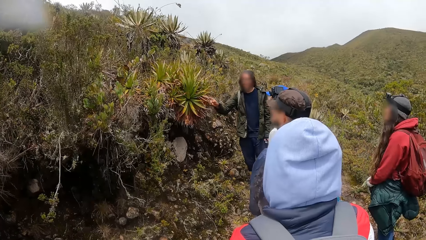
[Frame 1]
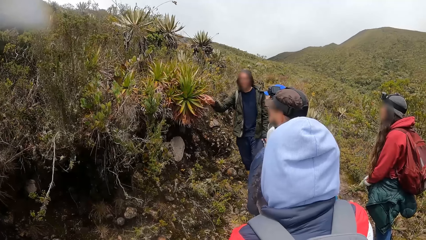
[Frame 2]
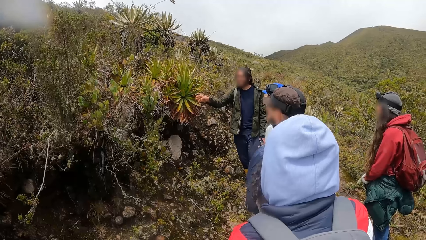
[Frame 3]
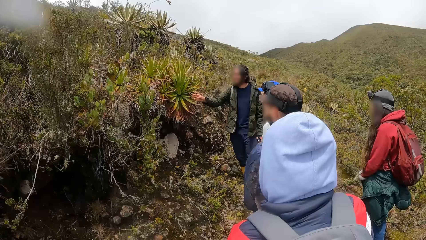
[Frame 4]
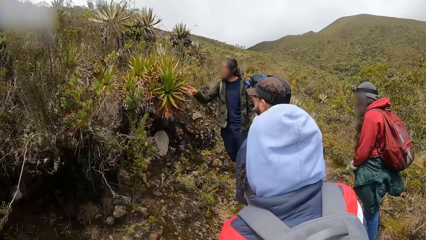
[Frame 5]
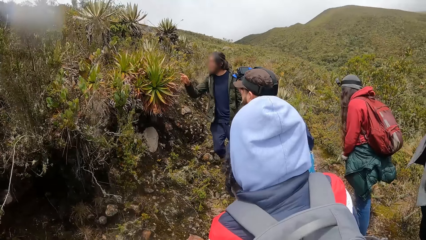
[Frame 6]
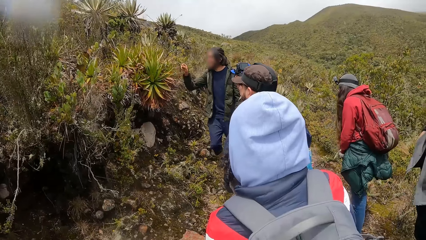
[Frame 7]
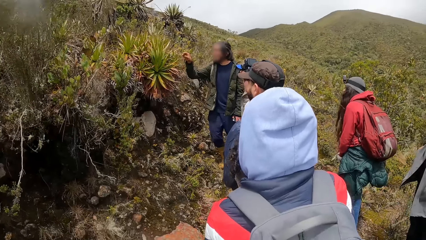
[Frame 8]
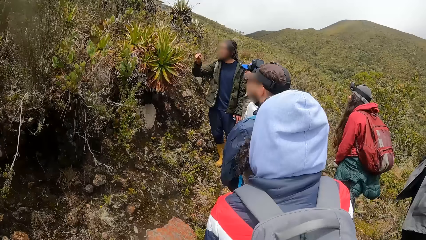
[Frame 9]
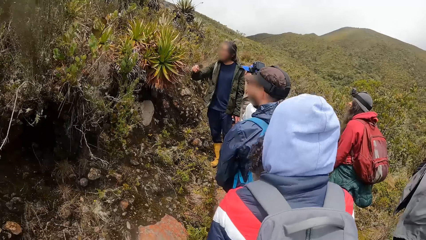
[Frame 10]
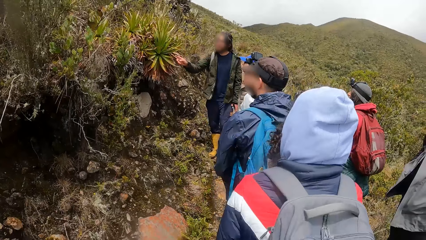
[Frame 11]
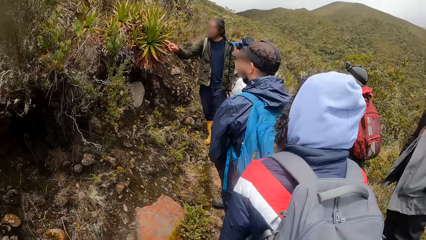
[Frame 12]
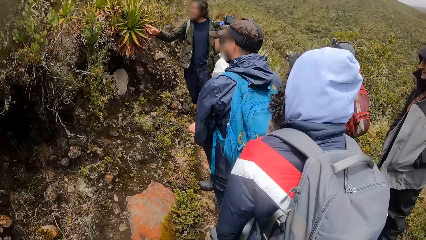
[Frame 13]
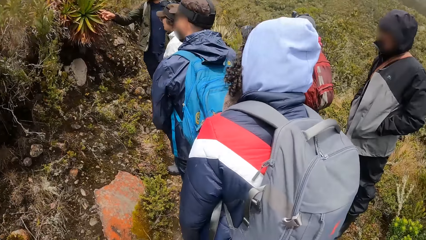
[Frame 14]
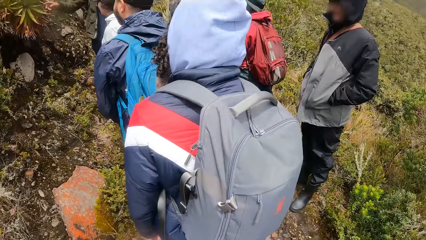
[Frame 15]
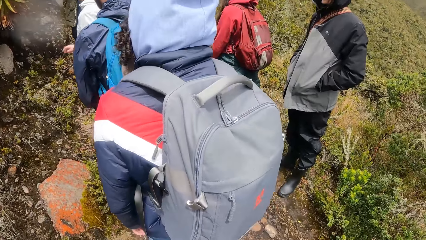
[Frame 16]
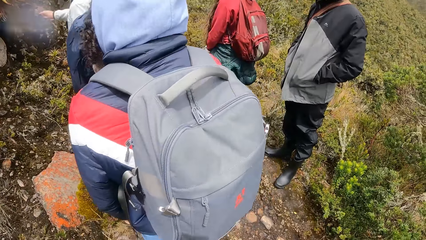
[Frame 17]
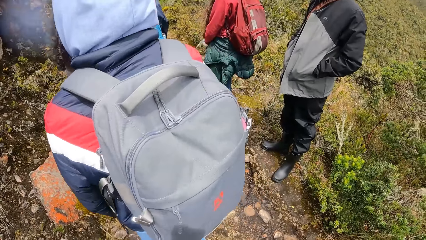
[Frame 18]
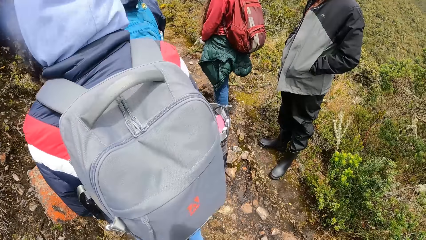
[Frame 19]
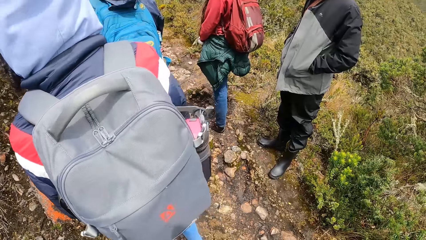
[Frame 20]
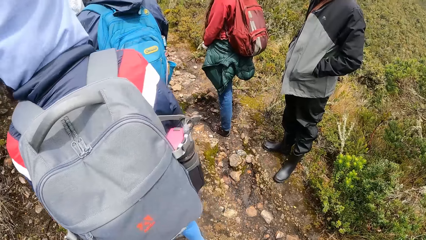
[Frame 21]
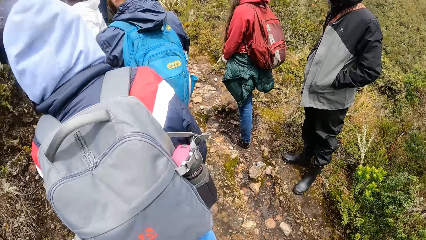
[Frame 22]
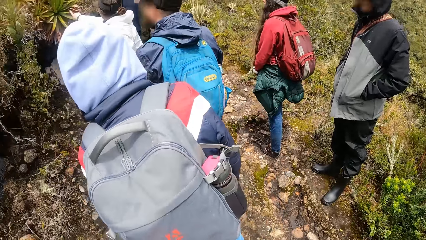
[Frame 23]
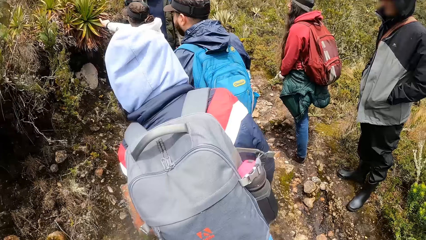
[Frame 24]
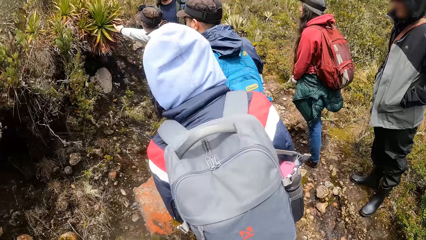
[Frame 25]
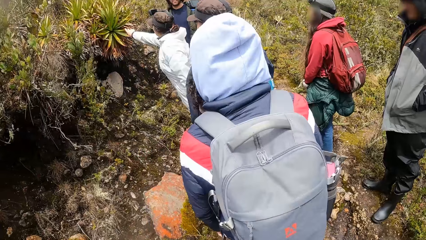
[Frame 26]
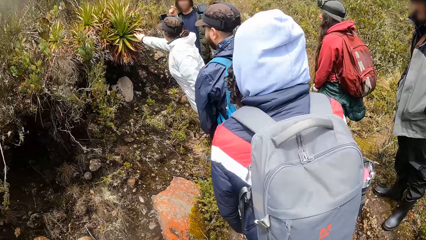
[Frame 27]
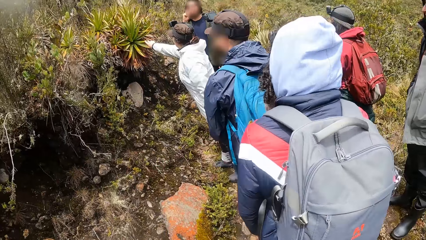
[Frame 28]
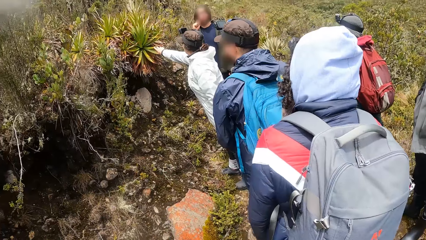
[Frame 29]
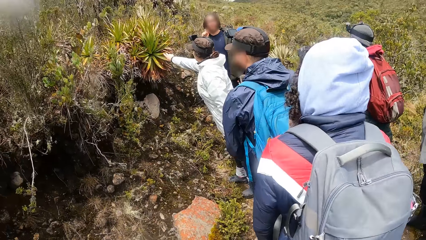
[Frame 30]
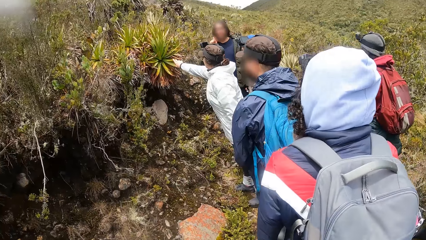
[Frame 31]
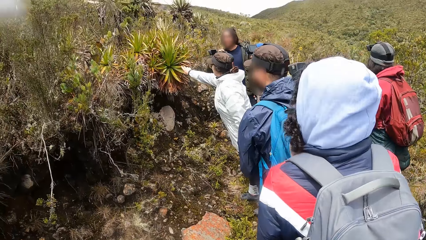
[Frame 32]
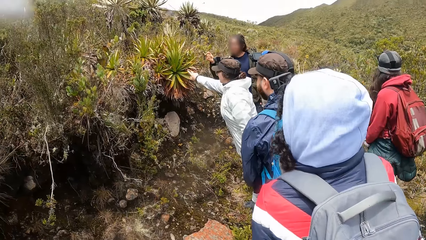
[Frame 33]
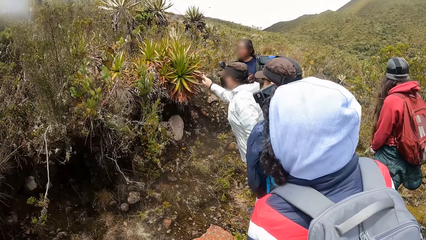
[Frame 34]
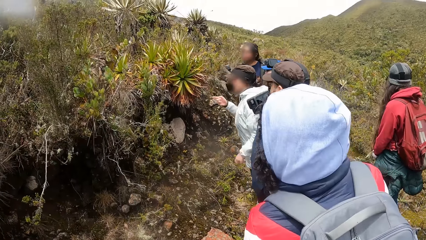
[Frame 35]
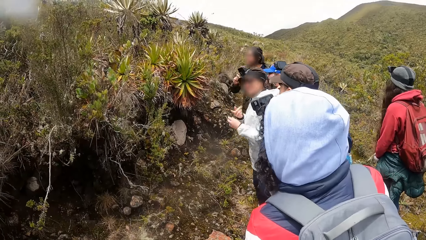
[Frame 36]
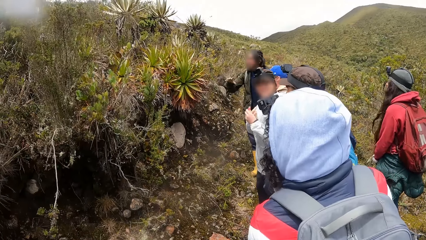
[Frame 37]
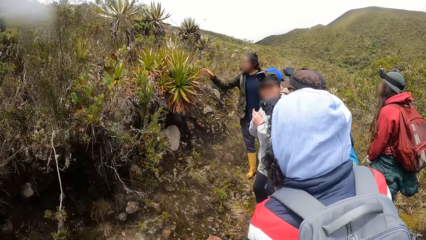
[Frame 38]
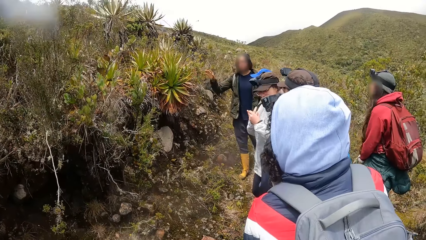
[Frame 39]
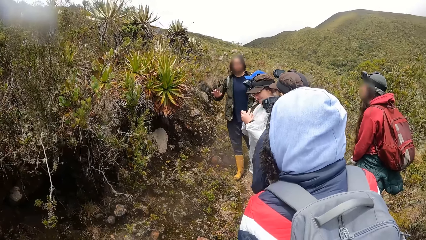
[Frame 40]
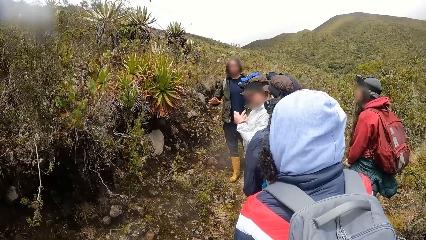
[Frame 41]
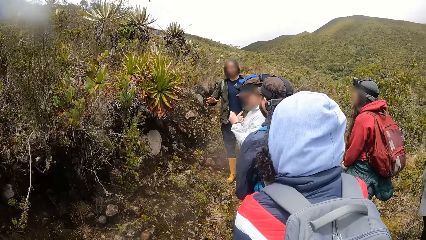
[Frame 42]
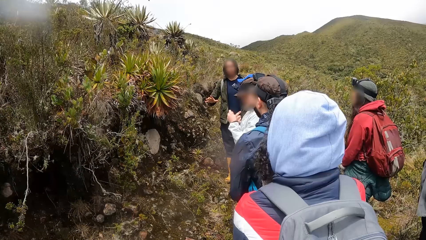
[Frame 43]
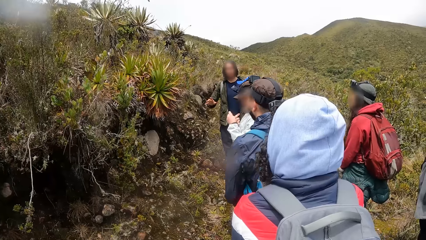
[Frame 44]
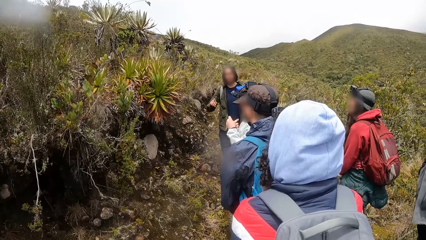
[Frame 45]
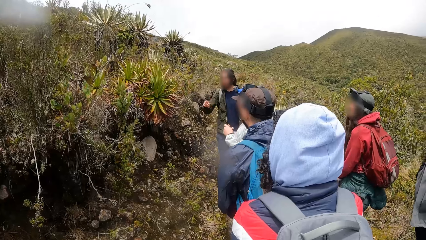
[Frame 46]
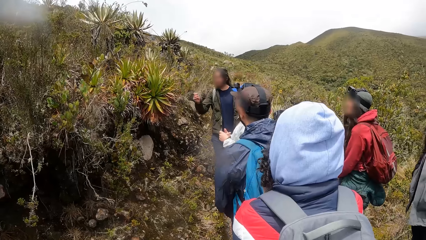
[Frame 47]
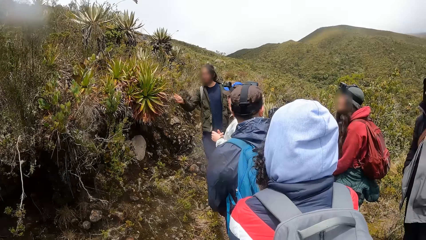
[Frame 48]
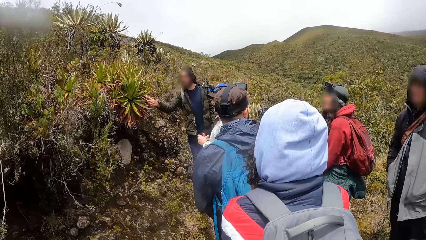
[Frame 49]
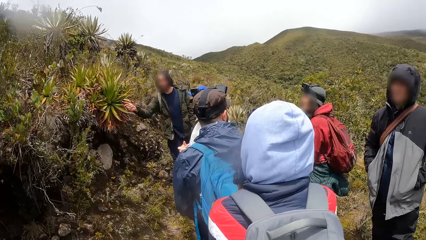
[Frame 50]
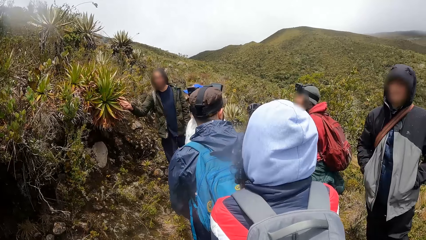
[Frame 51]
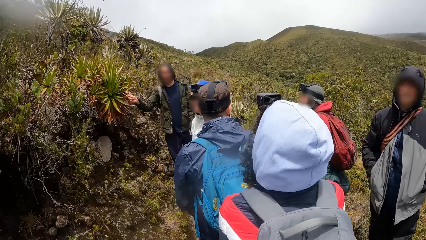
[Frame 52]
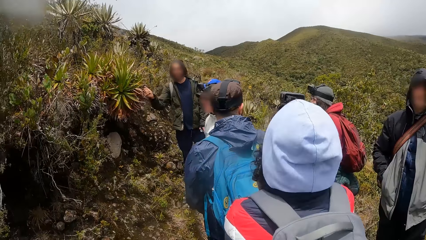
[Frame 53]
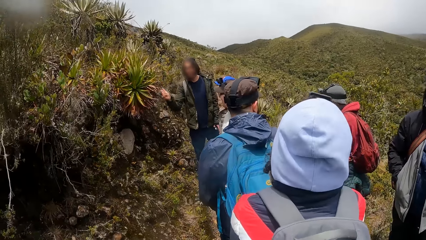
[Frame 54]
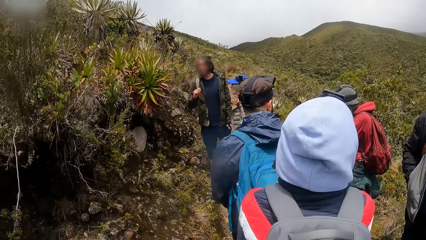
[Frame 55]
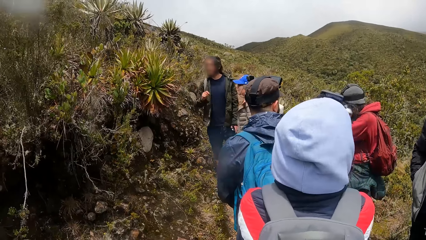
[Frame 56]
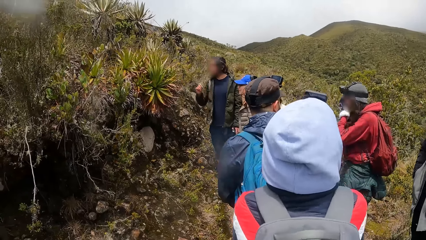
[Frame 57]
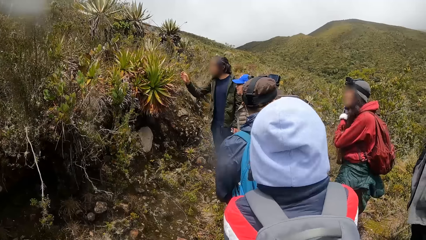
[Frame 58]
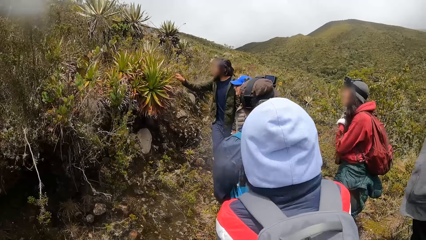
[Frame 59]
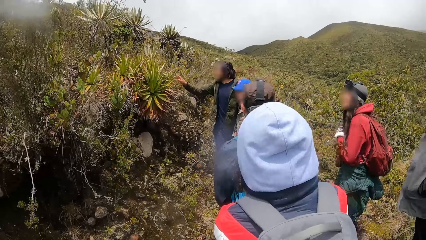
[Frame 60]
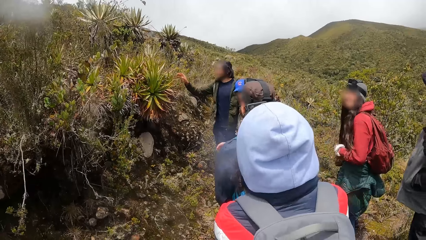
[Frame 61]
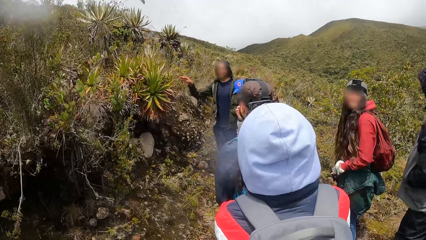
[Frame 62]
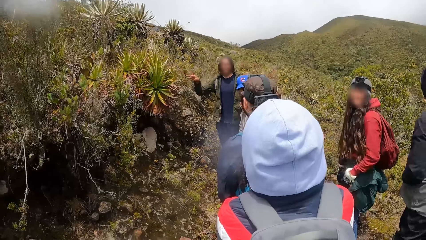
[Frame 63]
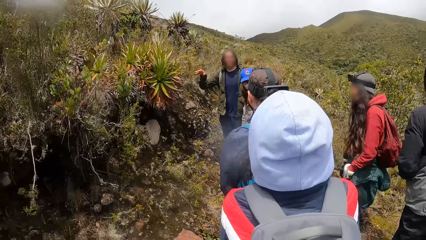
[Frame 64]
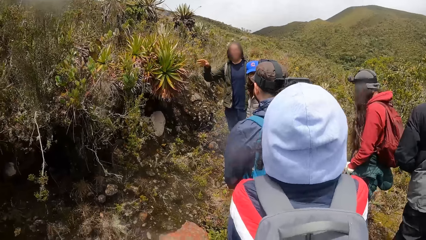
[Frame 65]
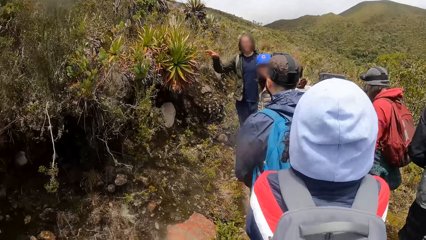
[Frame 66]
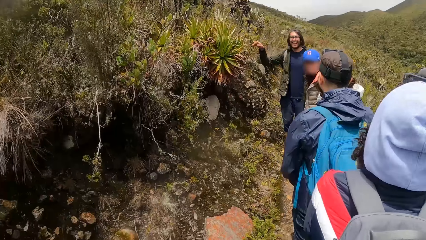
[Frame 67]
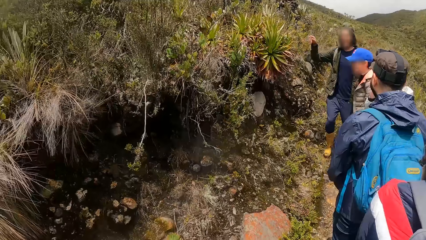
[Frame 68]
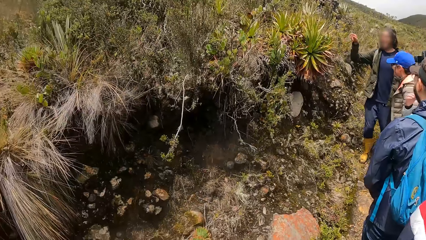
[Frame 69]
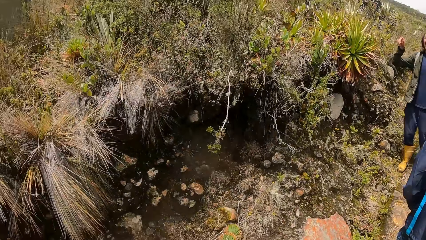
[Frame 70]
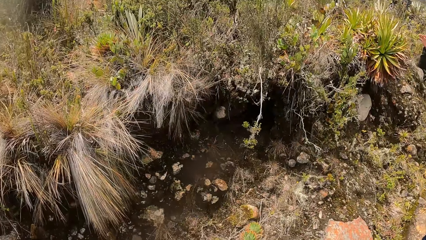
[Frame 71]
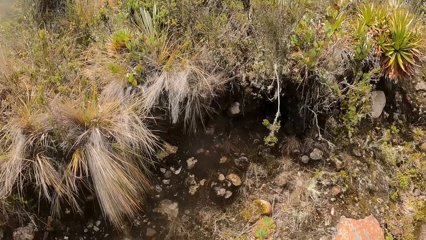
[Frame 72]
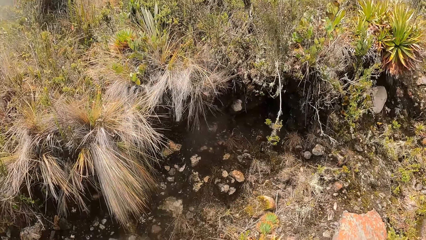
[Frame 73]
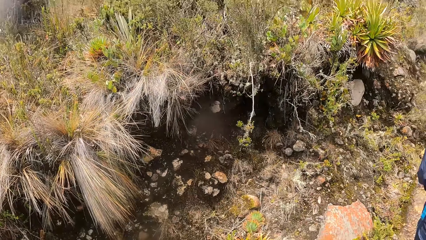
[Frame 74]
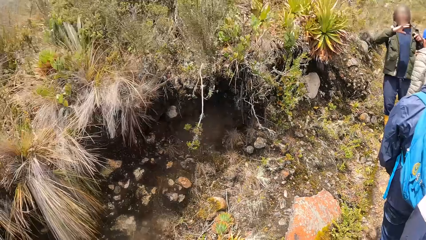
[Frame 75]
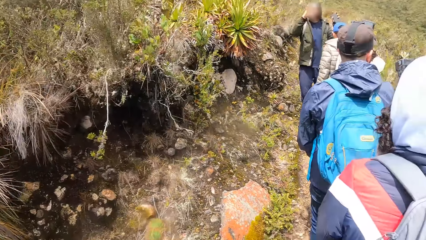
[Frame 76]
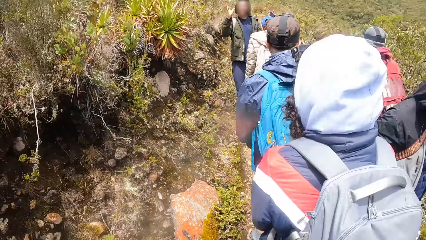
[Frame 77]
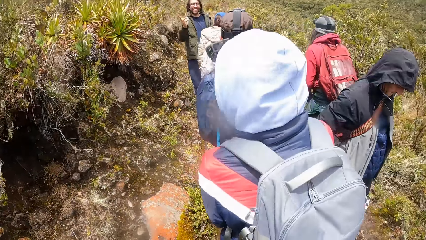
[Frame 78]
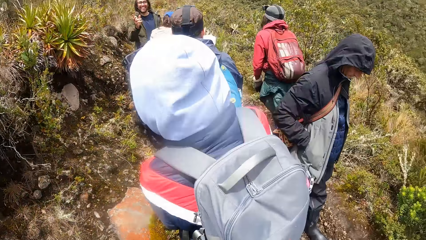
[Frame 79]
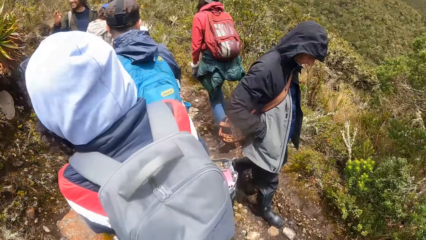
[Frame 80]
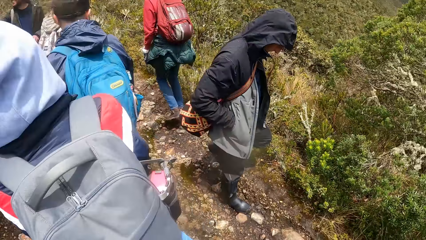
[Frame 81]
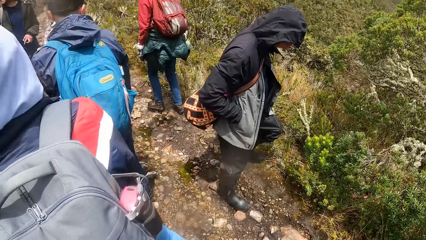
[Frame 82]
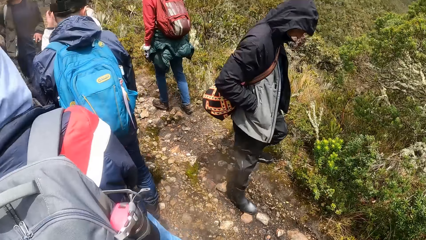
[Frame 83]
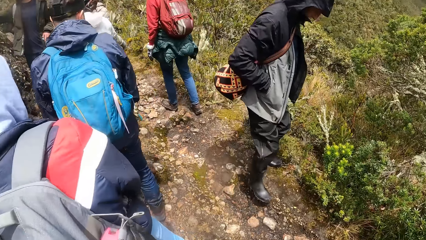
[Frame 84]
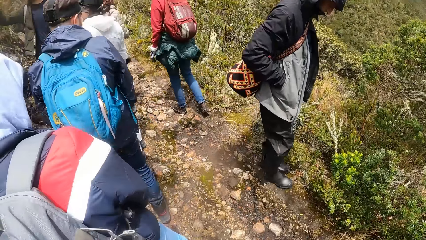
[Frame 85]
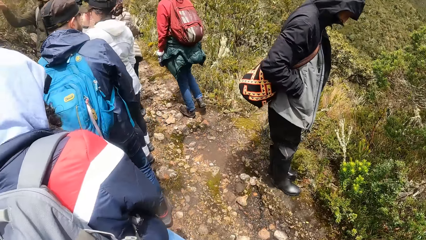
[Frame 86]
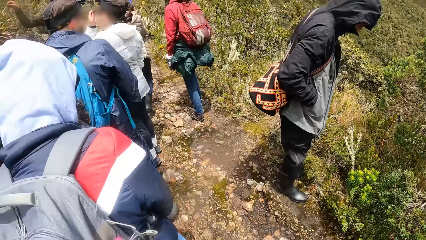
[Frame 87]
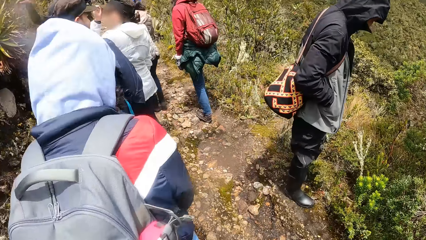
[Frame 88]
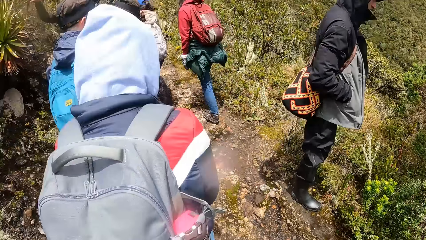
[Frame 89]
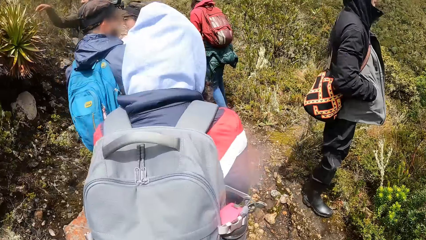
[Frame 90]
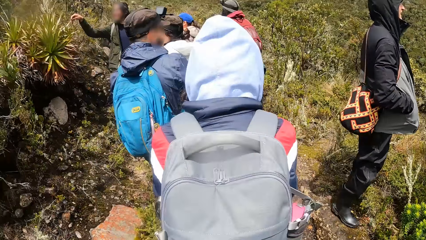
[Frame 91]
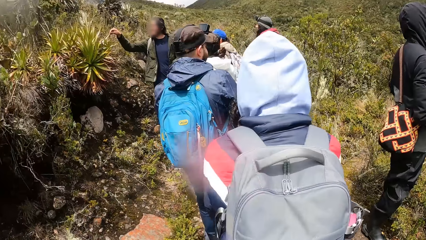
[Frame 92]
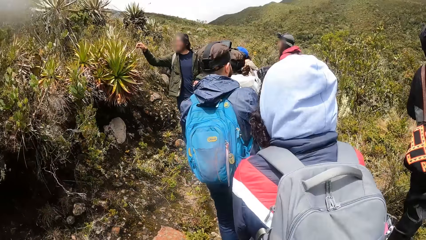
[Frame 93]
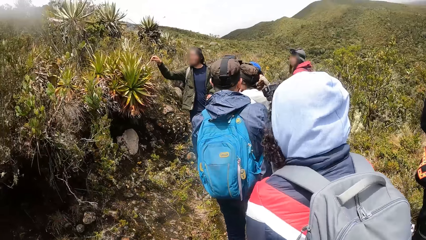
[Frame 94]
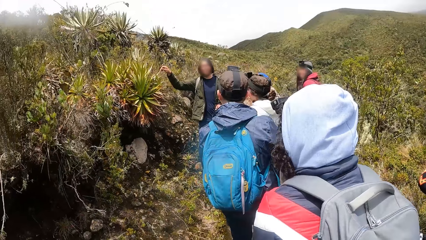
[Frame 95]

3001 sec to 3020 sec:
The man points to a plant with his right hand. A woman touches the plant with her right hand. A lady walks on the hill path. Another man walks on the hill path. Another man walks on the hill path. Another man walks on the hill path.
